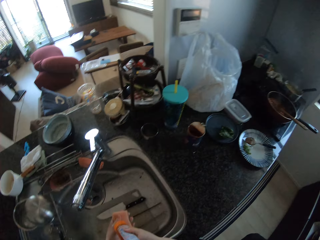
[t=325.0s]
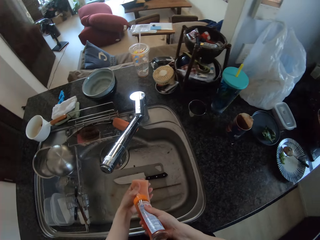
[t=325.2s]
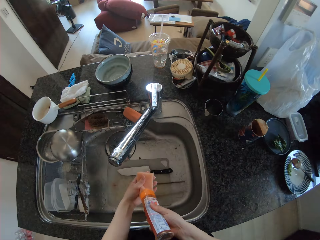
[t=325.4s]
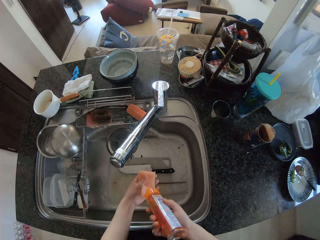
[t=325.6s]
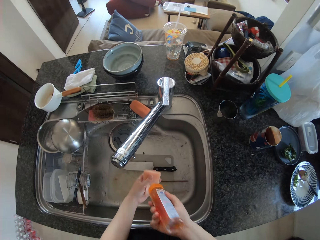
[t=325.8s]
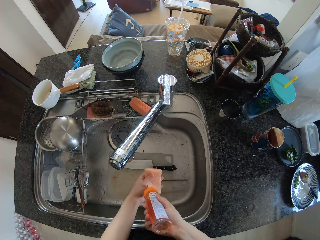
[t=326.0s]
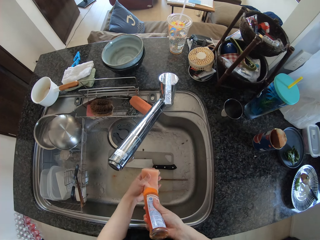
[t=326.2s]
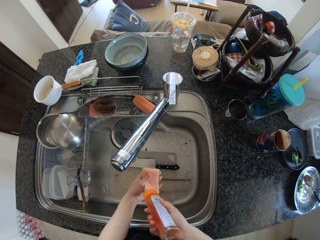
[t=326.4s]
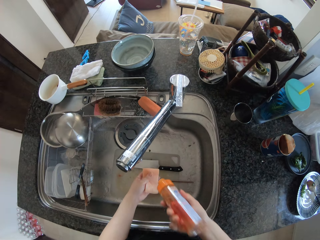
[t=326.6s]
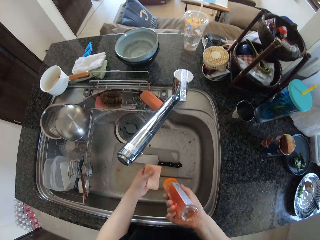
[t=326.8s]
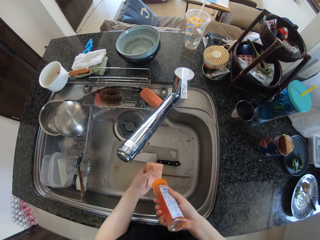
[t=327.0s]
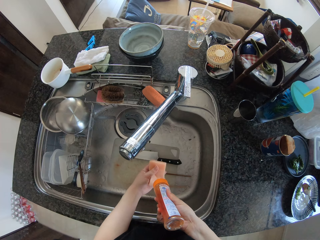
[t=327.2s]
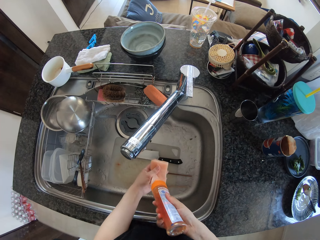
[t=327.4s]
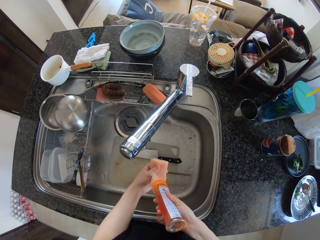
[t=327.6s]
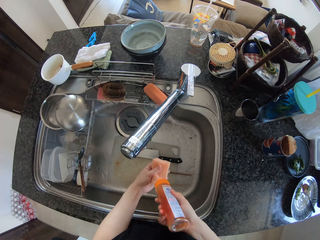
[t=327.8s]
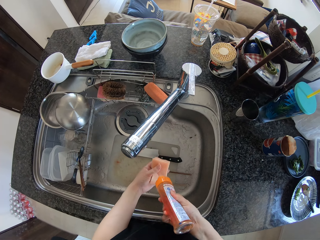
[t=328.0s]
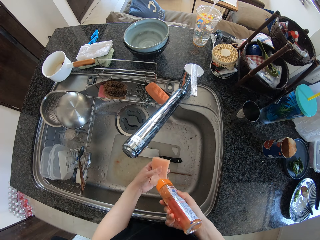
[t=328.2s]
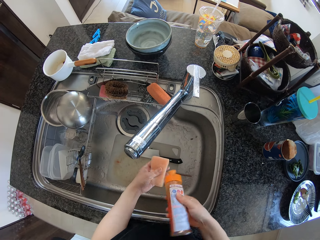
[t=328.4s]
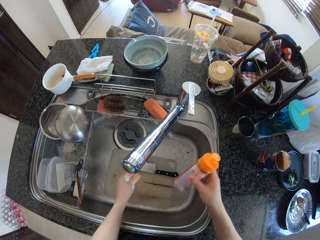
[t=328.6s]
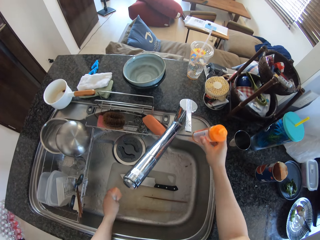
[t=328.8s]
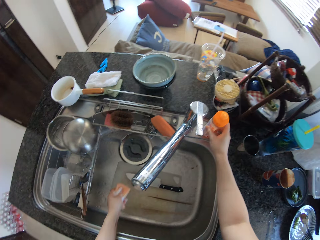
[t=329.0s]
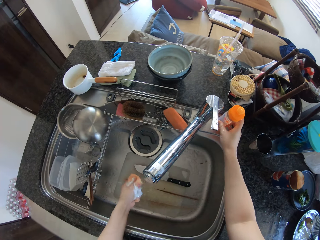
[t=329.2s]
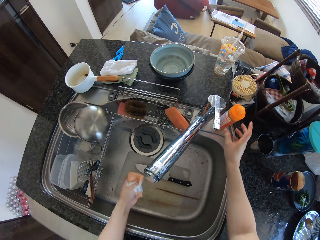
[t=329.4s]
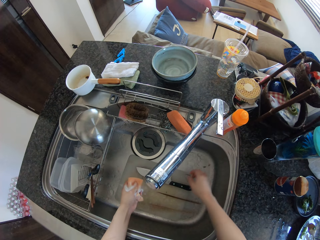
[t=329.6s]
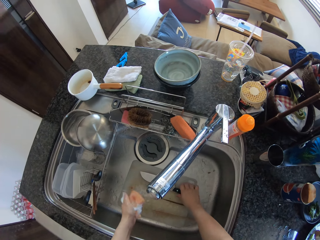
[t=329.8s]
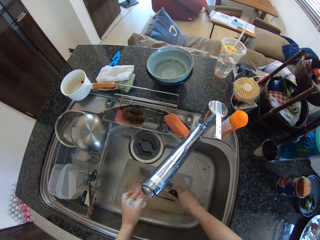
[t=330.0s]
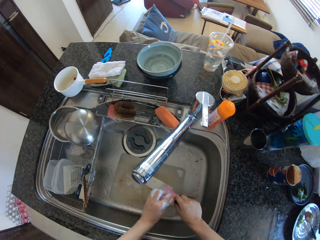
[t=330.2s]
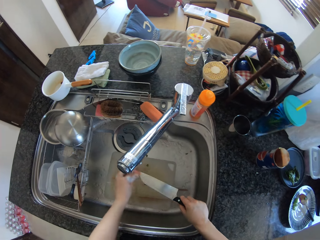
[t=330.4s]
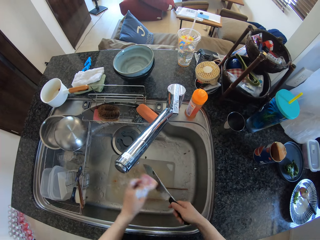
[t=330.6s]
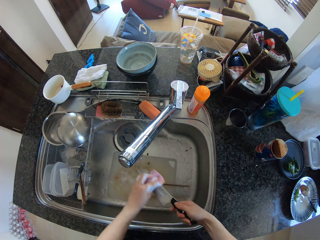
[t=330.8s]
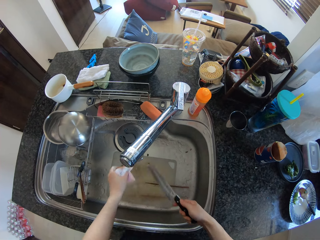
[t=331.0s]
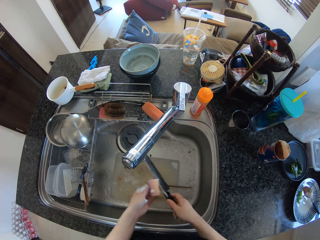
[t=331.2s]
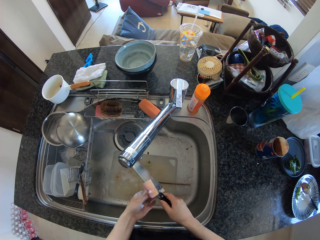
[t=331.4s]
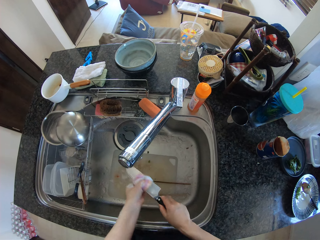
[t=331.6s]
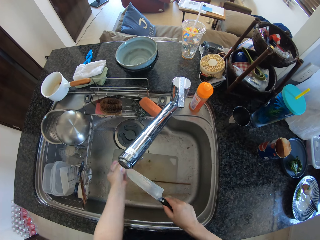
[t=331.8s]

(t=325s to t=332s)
The camera wearer pours soap out from the bottle on the sponge in her left hand. She shakes the soap. She shakes the soap again. She drops the soap on the sink. She squeezes the sponge in her left hand. She picks up the knife from the sink with her right hand. She washes the knife with the sponge in her left hand.

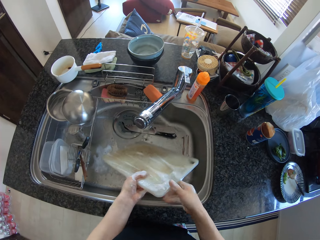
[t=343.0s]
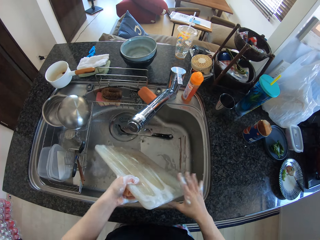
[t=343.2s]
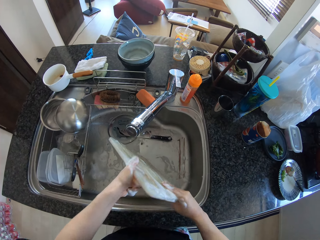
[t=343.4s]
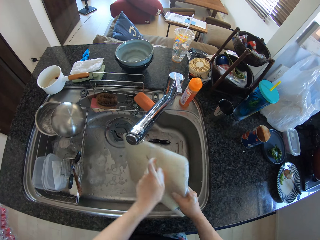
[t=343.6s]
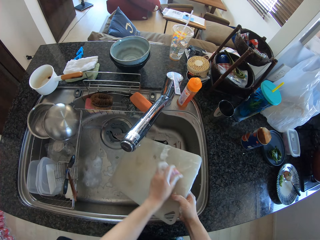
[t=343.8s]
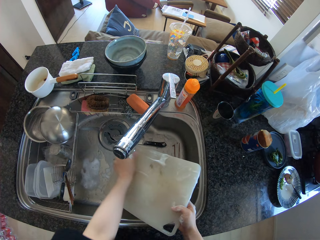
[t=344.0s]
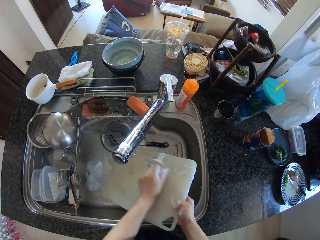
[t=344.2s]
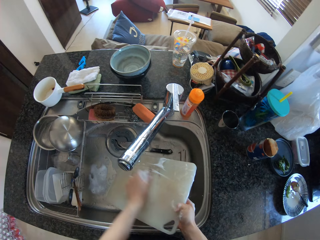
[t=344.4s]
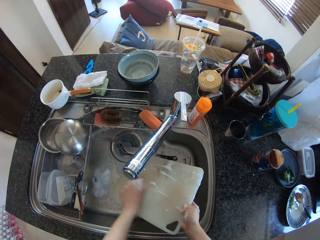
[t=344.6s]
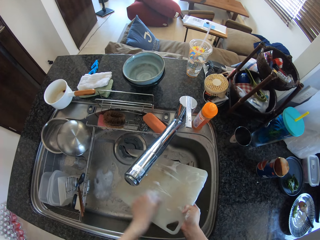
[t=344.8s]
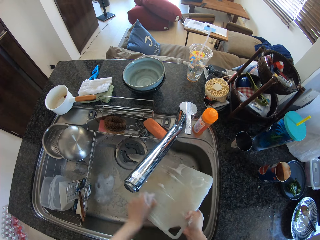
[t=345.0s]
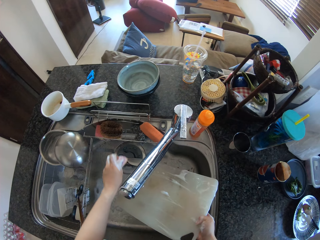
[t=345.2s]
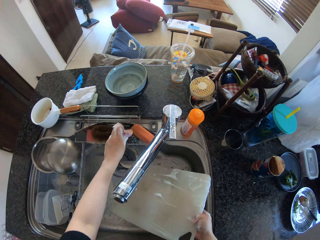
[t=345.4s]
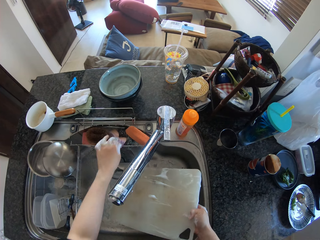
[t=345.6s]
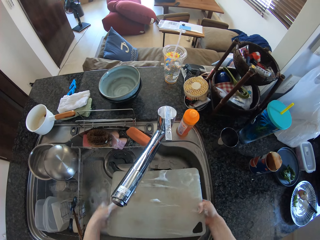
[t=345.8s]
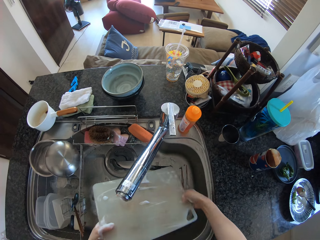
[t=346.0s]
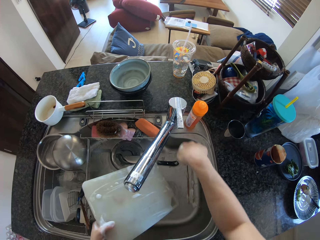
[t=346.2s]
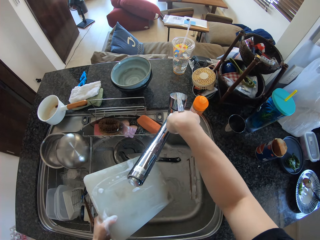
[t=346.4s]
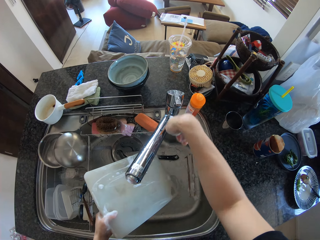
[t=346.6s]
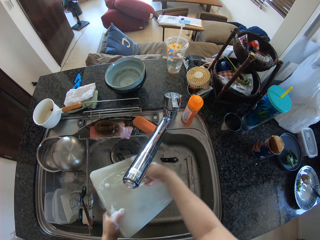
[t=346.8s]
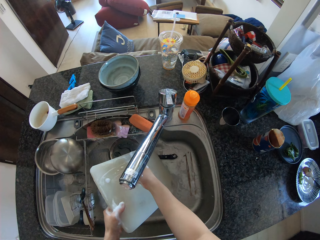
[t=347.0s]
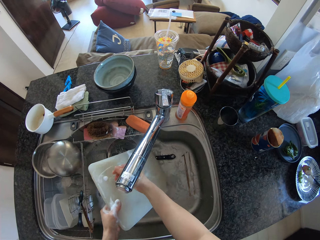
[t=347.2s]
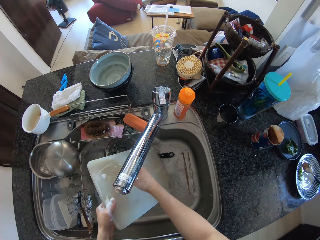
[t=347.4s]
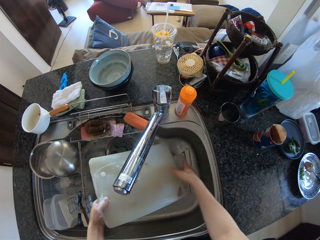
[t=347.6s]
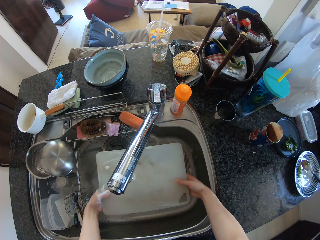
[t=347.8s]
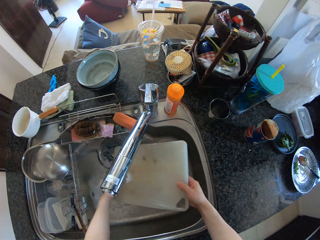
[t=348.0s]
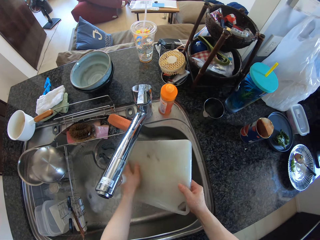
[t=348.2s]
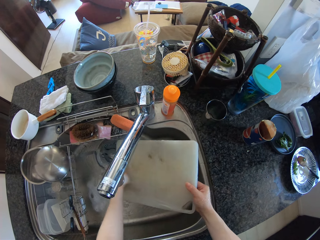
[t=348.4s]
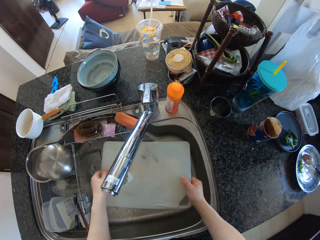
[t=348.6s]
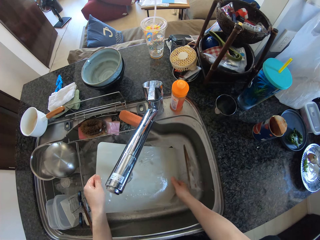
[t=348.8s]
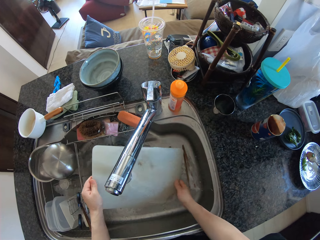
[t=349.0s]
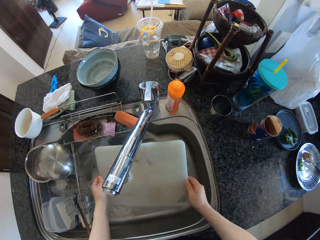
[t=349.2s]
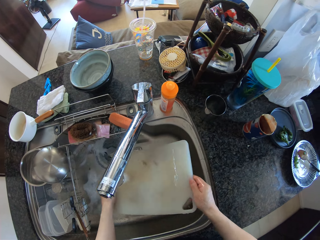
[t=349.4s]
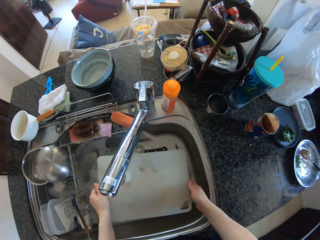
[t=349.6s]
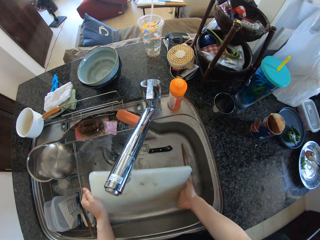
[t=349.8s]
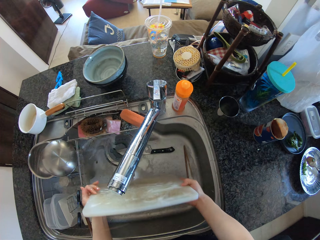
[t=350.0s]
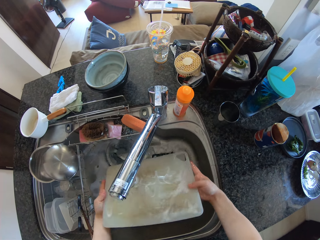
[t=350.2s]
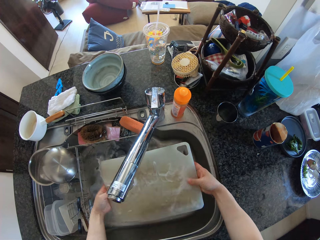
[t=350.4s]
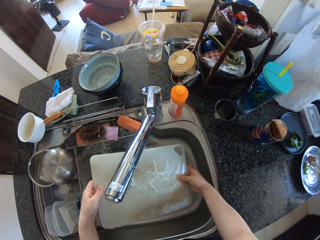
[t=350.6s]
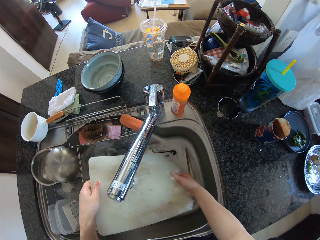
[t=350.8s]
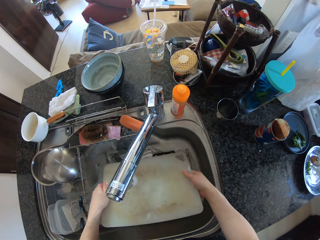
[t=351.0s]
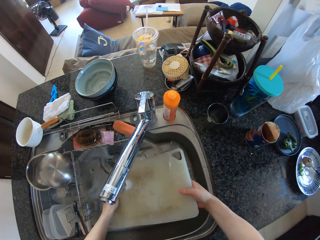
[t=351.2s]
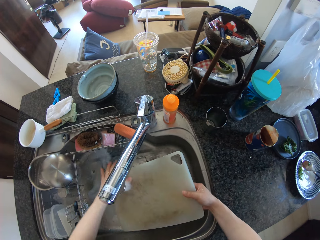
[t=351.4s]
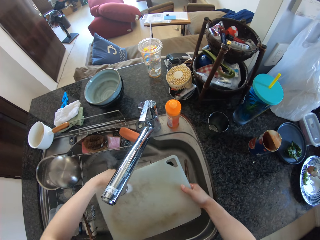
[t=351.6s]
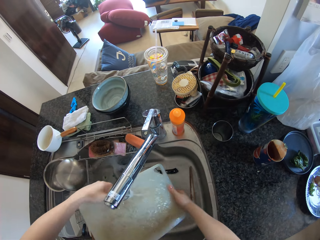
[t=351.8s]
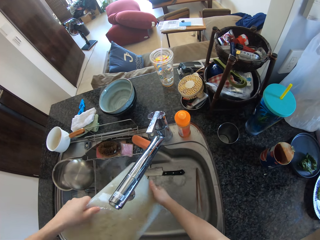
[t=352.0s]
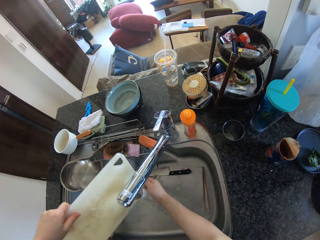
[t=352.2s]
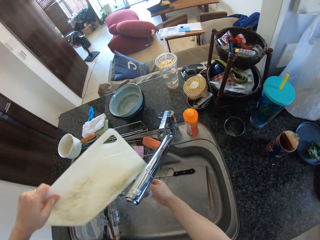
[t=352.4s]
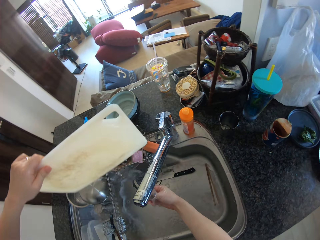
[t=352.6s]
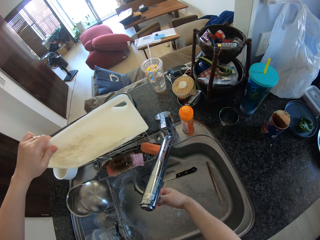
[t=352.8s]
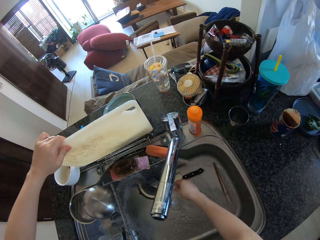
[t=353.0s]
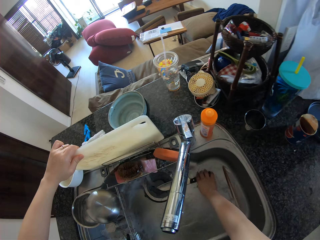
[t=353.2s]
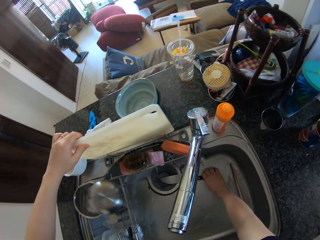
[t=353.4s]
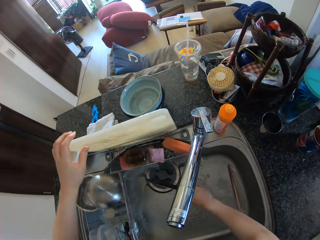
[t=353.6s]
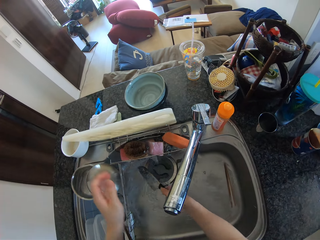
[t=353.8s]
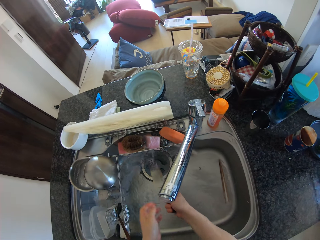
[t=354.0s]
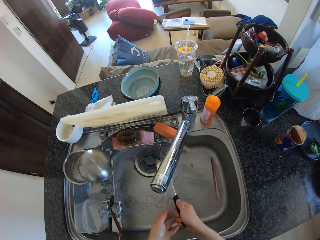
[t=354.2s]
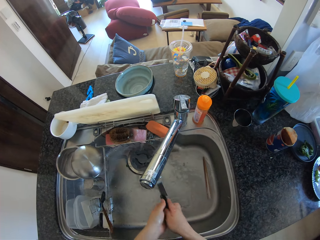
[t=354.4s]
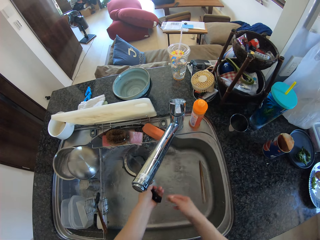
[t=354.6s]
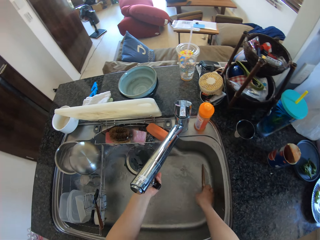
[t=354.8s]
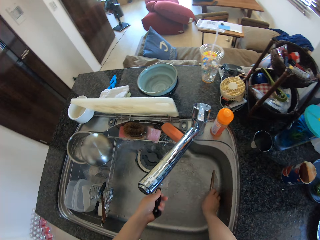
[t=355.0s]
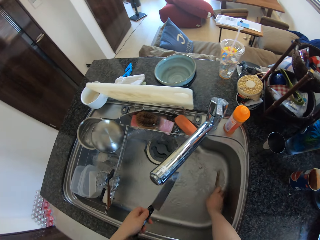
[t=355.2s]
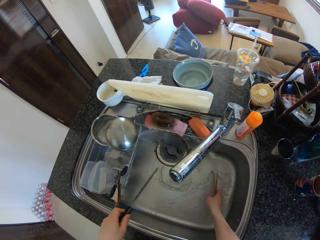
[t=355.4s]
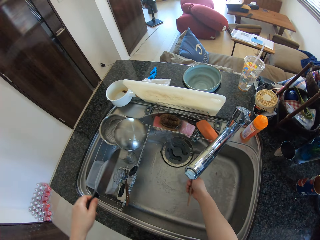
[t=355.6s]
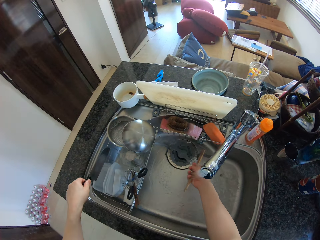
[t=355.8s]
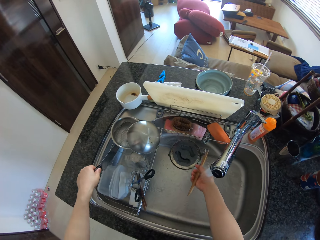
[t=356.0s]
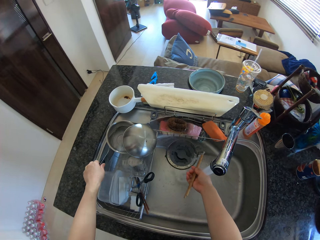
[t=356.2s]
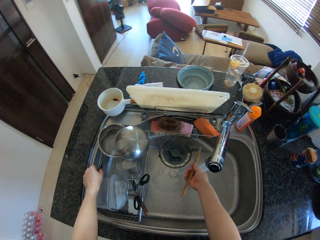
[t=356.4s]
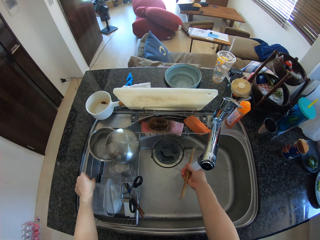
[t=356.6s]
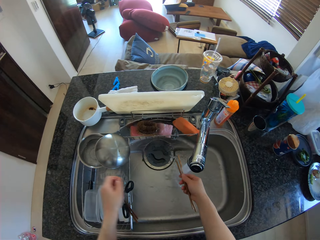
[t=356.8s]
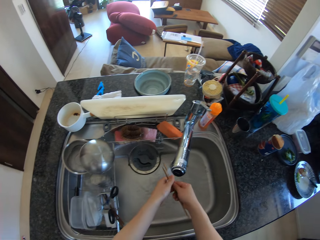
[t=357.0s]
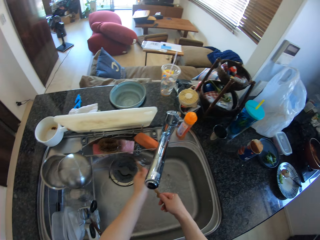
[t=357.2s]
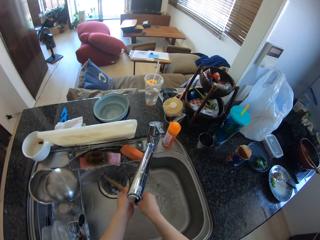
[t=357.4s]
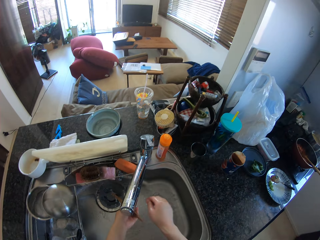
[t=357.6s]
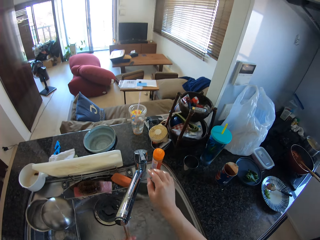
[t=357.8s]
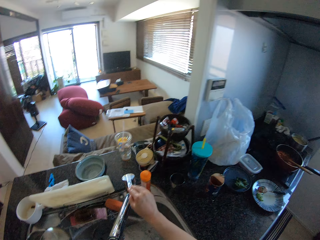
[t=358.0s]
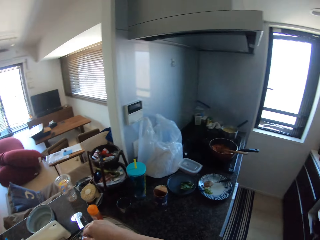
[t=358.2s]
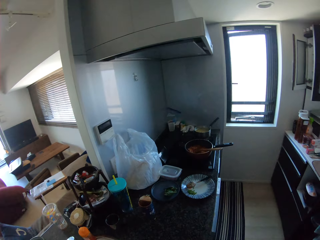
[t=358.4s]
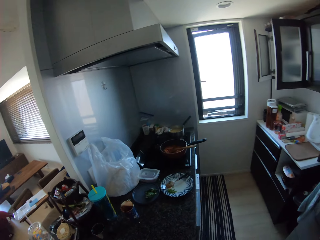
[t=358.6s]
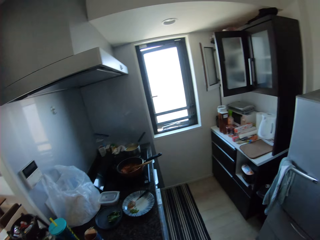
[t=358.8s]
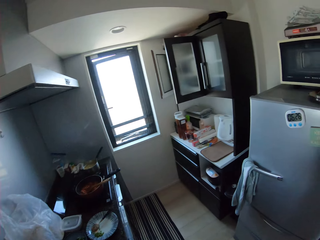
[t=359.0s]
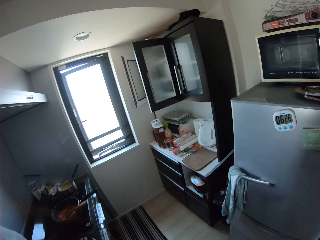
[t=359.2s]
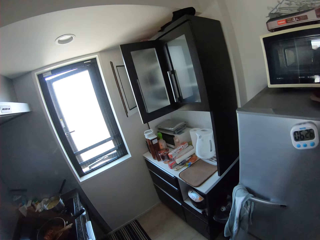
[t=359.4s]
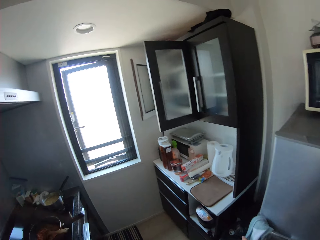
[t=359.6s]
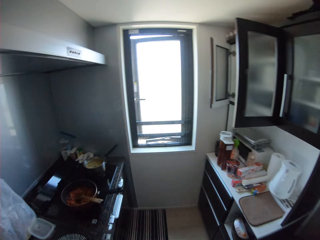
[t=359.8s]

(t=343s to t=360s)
The camera wearer turns the cutting board upside down. She washes the cutting board with the sponge in her left hand. She drops the sponge on the sink. She holds the cutting board with the other hand. She puts on the tap with her right hand. She rinses the cutting board under the running water from the tap. She places the cutting board in a sink rack on the kitchen table. She picks up the knife from the sink with her right hand. She rinses the knife under the running water from the tap. She passes the knife from her right hand to her left hand. She picks up the chopsticks from the sink with her right hand. She rinses the chopsticks under the running water from the tap. She places the knife in the sink rack on the kitchen table. She holds the chopsticks with the other hand. She closes the tap with her right hand. She walks.
